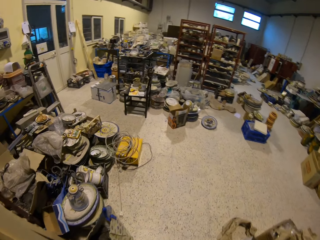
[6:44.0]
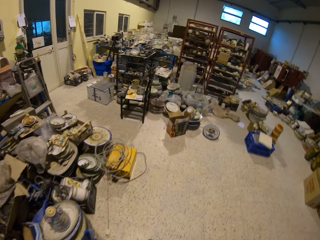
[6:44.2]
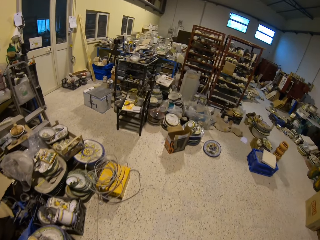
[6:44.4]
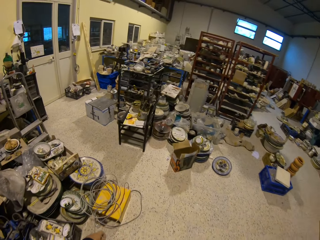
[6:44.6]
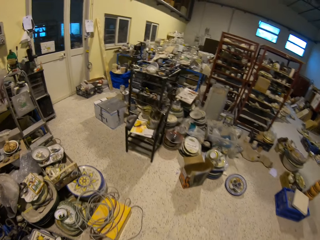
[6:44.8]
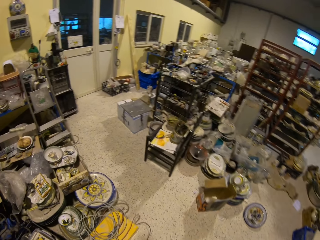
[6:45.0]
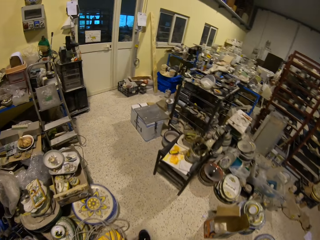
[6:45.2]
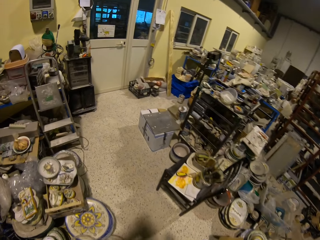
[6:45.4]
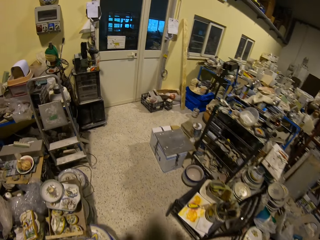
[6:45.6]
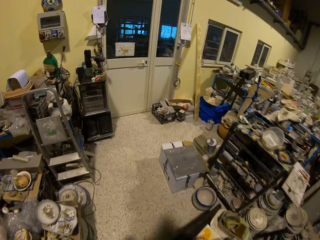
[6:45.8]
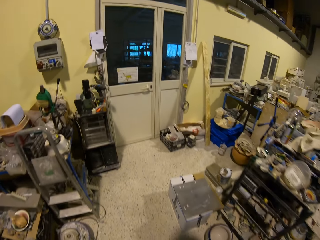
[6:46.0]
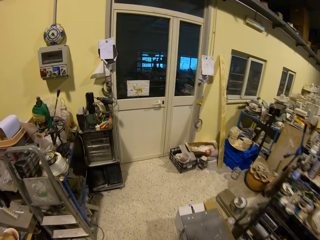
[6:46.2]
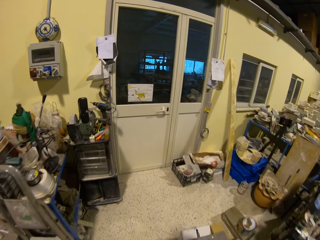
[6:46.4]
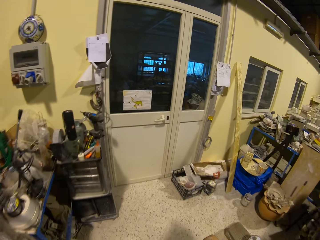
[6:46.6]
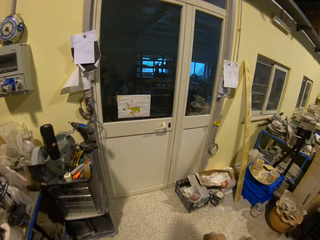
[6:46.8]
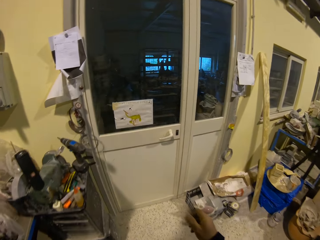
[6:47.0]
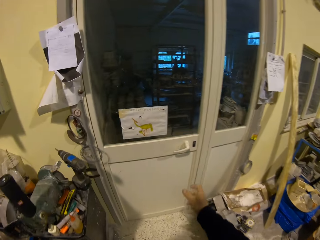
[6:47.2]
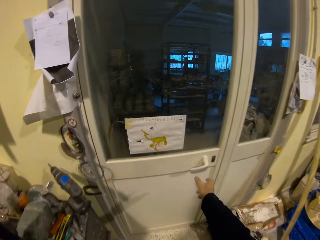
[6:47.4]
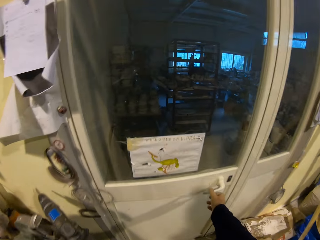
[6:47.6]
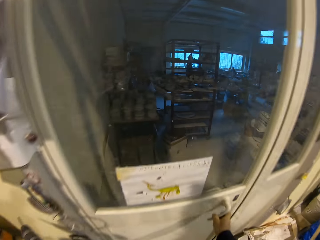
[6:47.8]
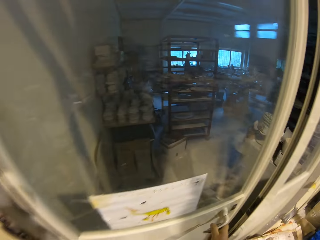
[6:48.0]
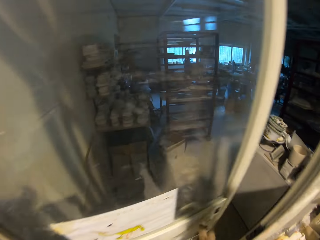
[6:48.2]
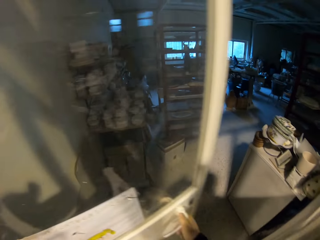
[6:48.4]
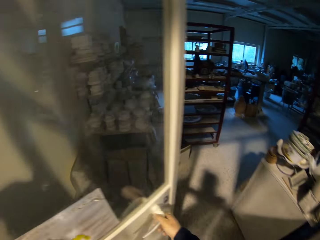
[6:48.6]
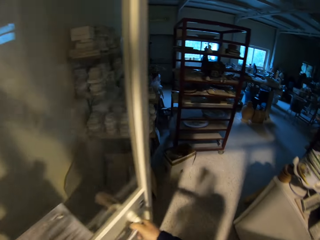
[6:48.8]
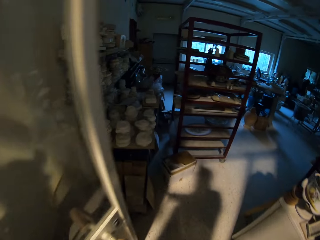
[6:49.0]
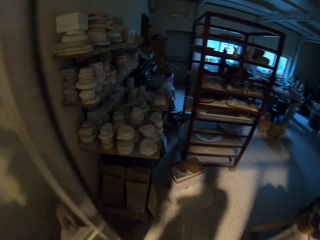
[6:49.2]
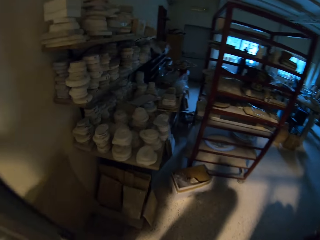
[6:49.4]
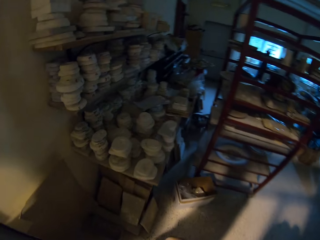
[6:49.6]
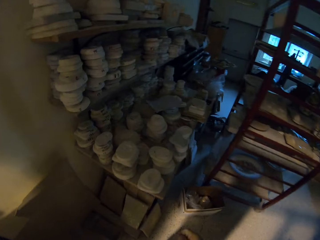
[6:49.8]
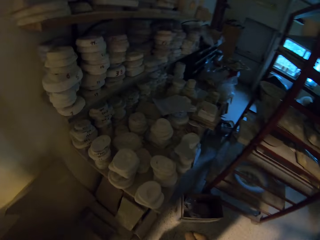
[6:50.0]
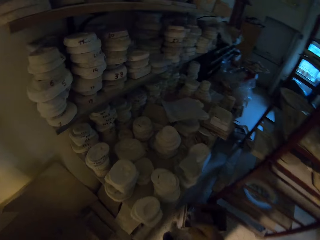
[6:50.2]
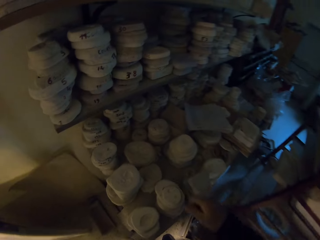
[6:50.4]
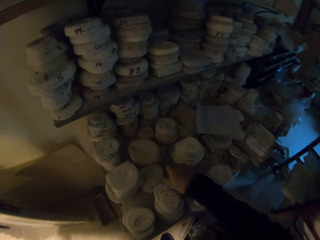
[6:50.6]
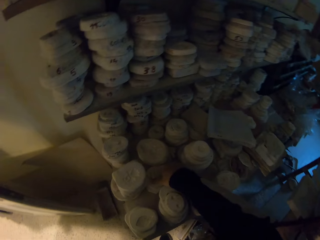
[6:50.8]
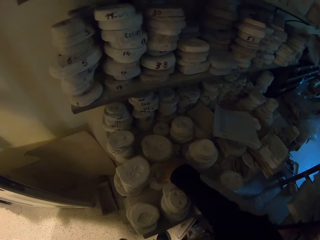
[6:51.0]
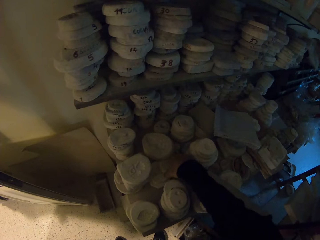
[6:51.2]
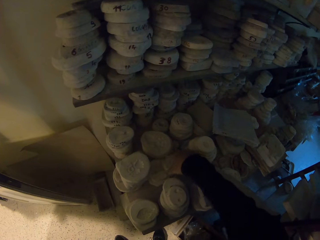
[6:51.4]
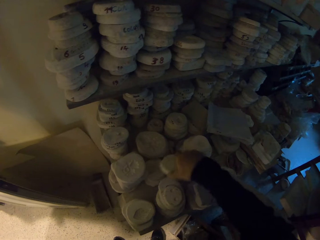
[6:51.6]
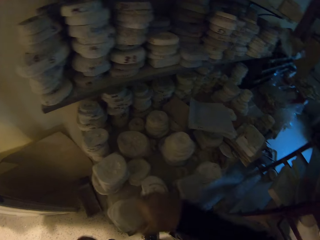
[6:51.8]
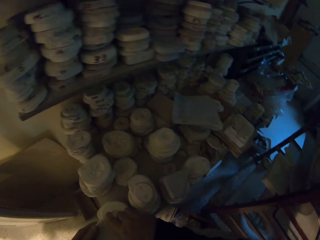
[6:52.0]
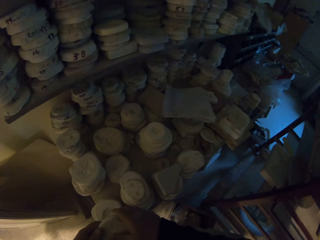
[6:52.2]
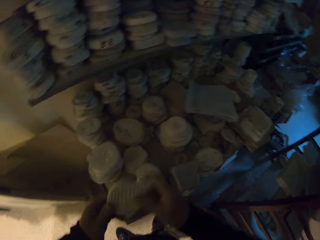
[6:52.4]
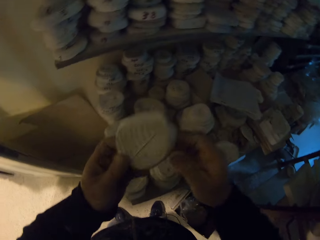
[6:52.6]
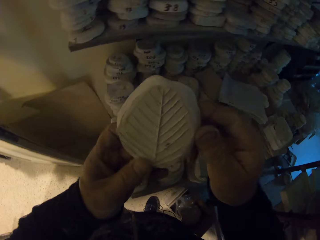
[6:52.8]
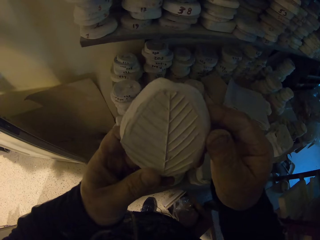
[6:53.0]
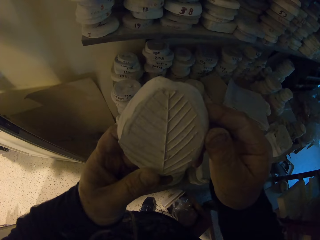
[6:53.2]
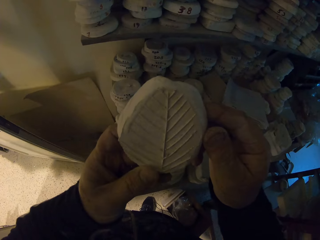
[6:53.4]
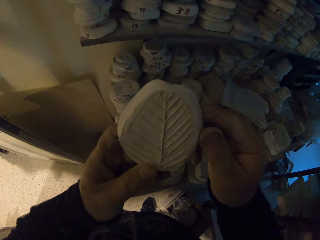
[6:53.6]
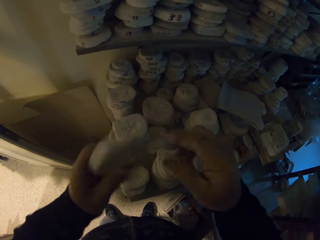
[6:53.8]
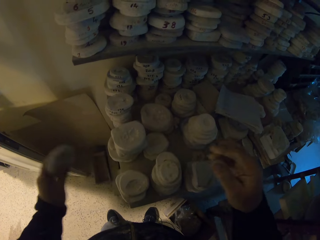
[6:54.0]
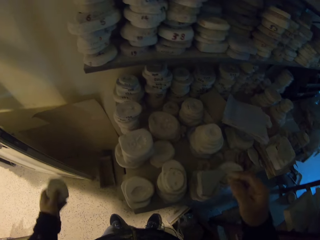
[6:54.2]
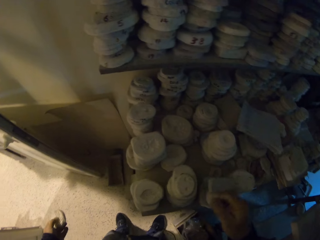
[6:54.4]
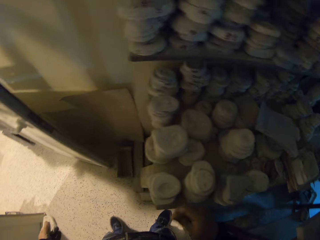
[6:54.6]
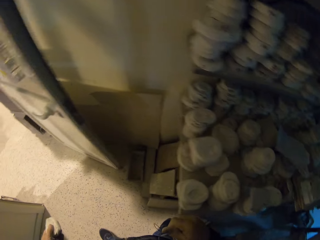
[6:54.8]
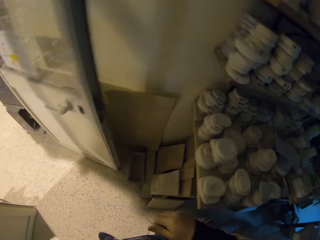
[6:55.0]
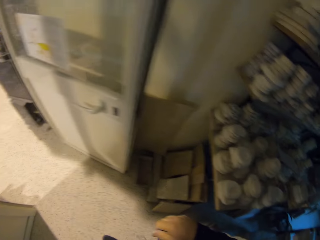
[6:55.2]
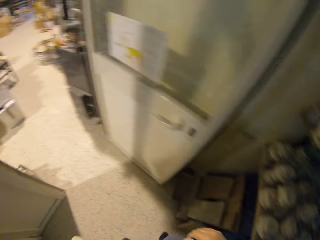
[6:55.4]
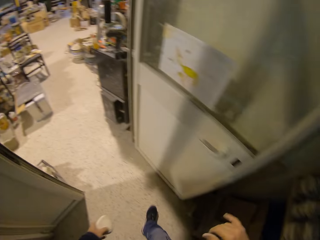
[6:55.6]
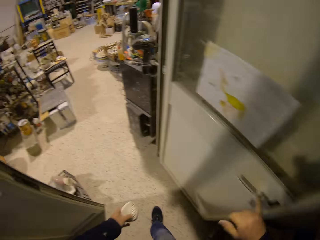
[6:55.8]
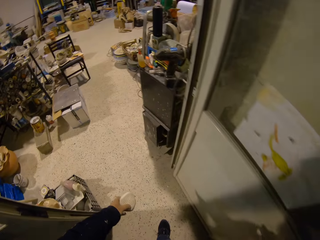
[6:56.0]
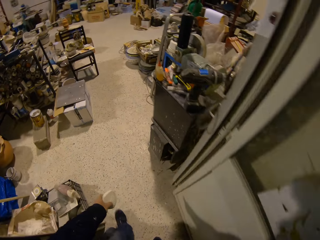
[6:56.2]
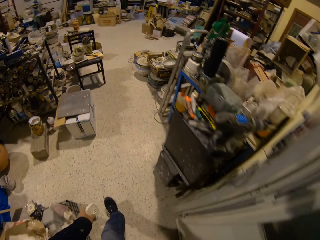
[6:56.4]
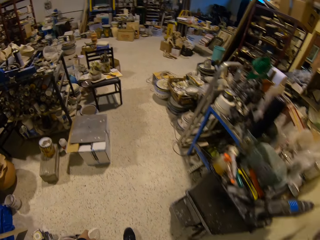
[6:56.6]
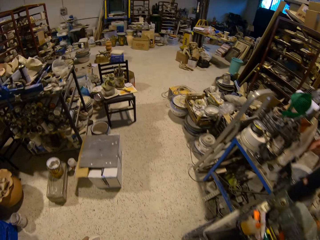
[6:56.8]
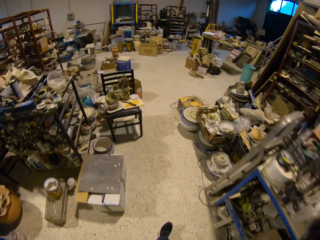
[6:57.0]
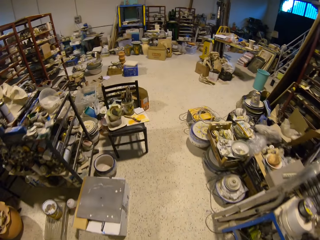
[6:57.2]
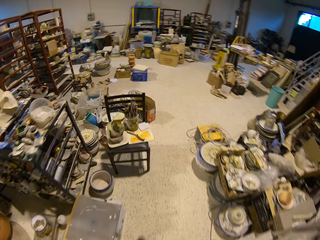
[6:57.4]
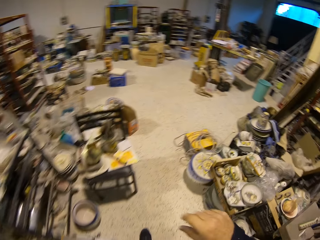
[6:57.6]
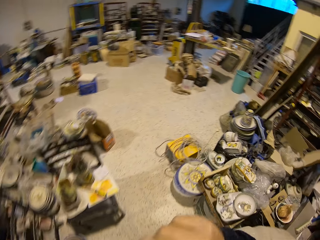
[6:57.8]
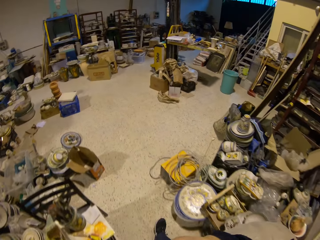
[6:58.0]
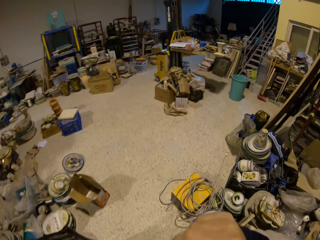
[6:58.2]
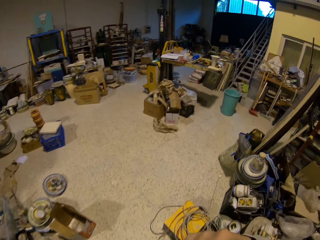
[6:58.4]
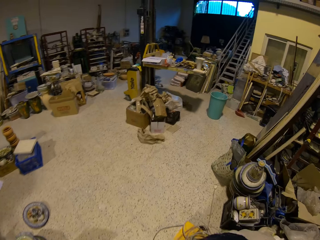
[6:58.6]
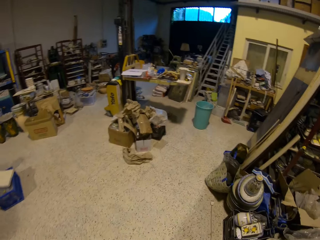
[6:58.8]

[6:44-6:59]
The camera wearer opens the door. They pick a pottery clay mold. They look at the pottery clay mold. They walk, take the pottery clay mold.

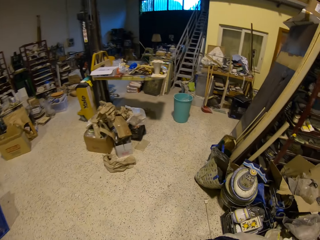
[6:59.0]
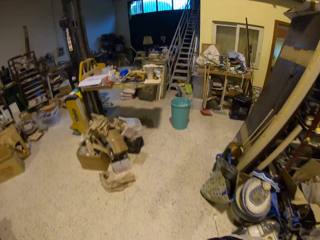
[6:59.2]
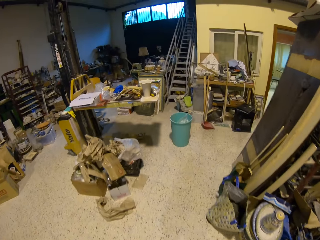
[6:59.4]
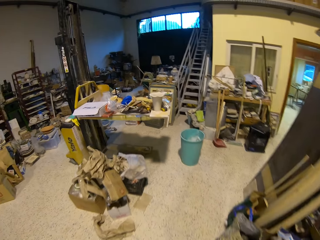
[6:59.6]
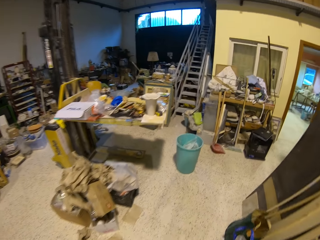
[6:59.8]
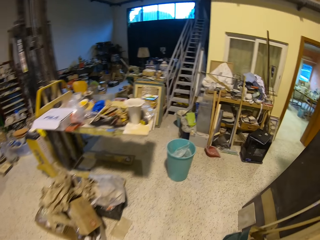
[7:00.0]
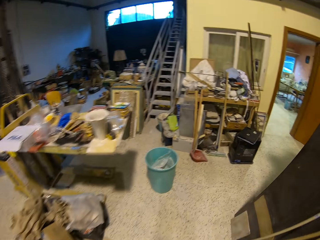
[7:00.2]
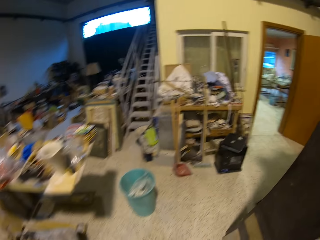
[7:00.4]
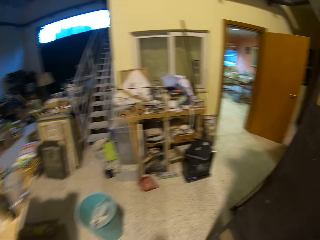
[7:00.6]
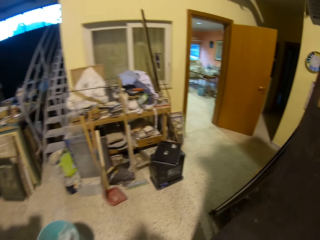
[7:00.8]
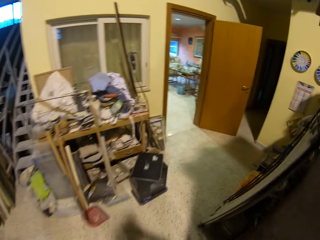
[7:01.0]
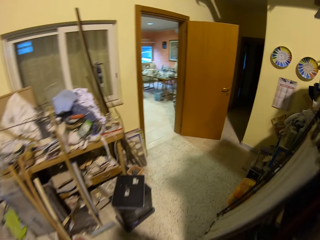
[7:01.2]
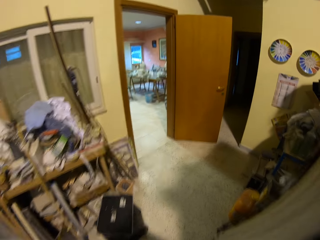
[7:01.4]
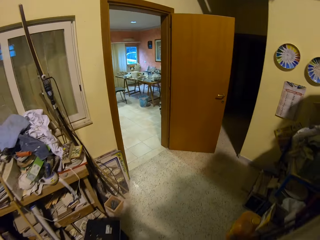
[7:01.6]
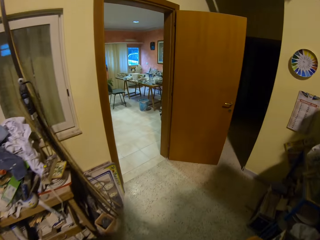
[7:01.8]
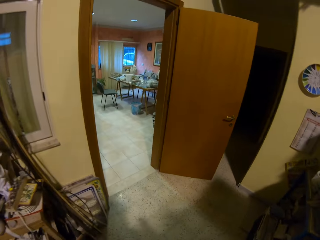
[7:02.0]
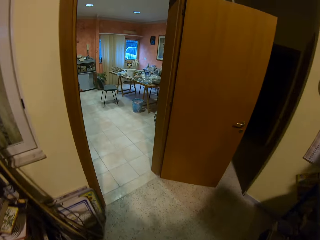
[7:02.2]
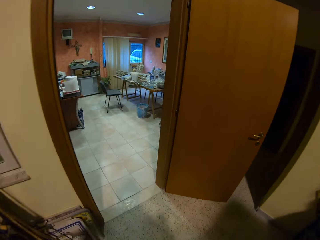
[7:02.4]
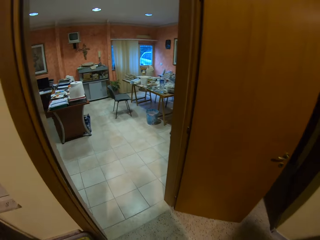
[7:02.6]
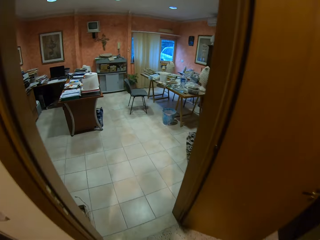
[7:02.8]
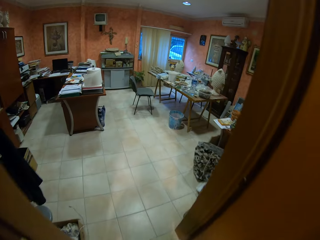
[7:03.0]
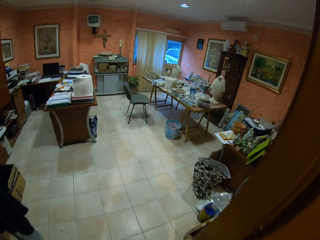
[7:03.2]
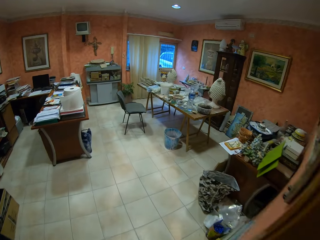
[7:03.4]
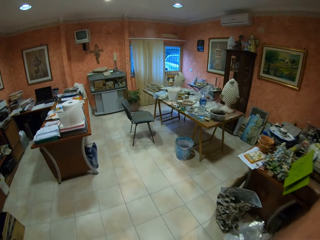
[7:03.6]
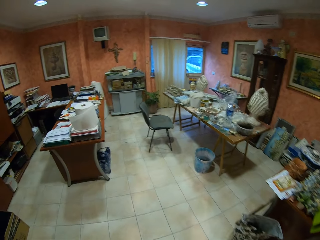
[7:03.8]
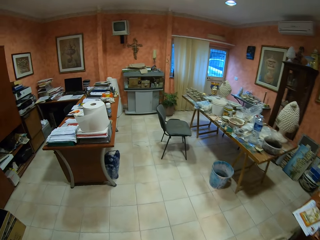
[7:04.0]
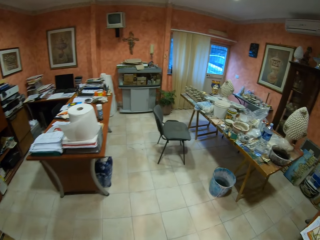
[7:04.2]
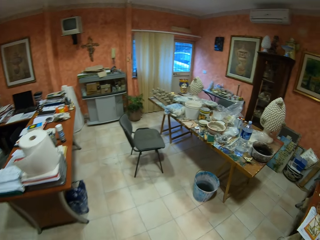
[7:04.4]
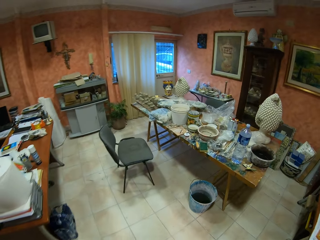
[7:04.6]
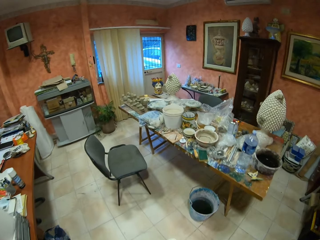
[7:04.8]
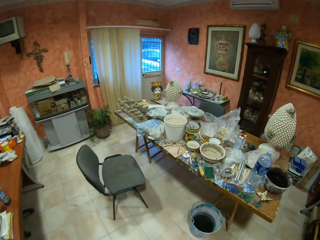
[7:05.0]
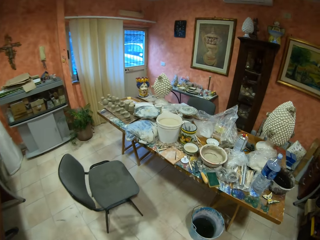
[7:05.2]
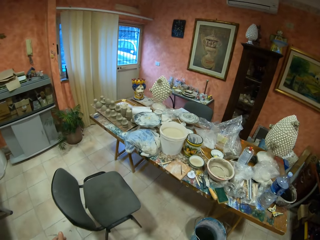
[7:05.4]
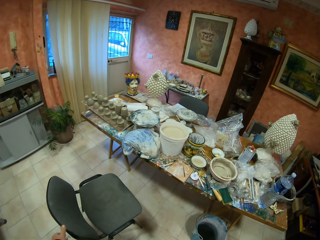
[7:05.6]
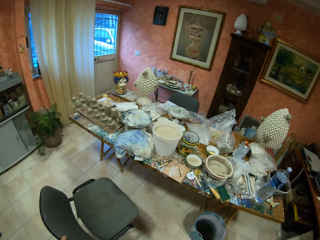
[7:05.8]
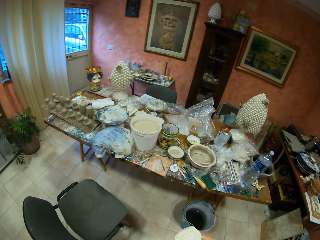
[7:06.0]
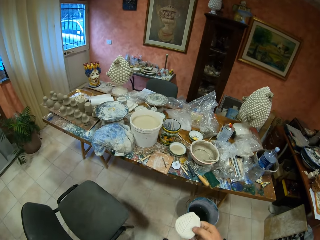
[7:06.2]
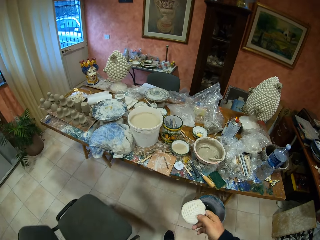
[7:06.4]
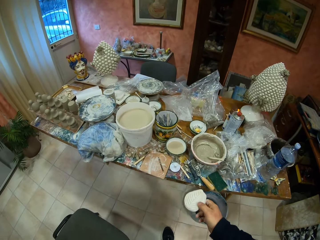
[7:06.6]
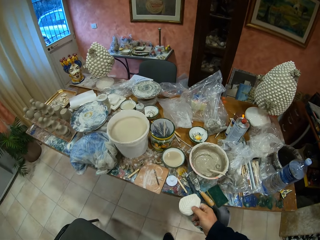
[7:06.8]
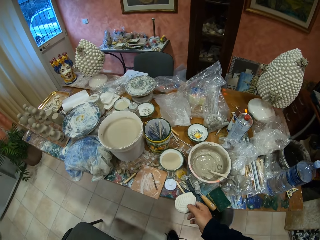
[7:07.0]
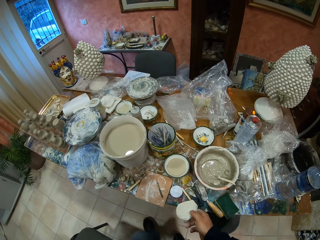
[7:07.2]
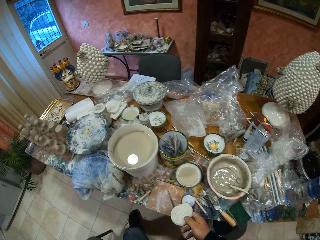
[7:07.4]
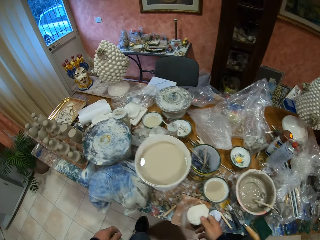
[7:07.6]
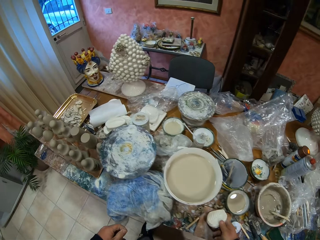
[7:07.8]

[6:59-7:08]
The camera wearer pulls the chair.
